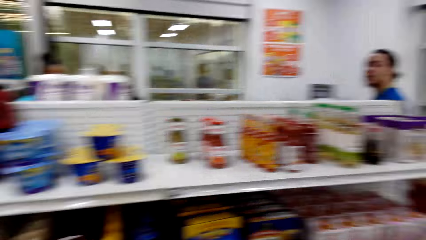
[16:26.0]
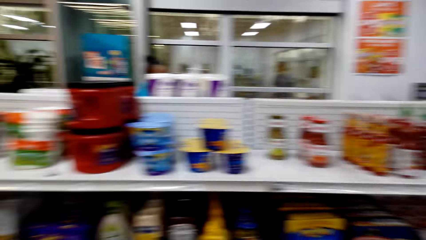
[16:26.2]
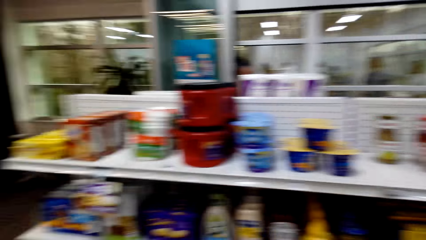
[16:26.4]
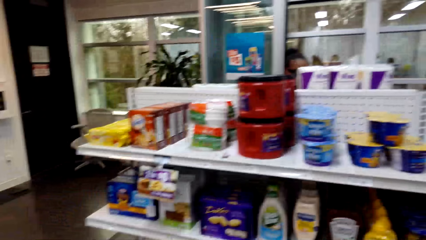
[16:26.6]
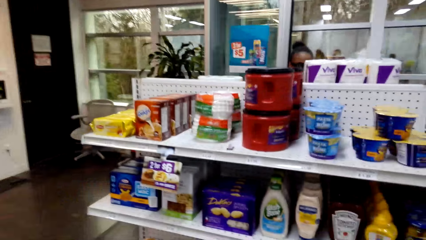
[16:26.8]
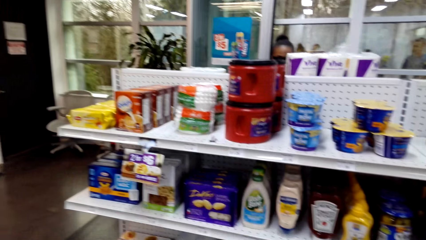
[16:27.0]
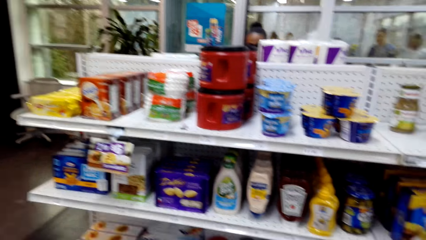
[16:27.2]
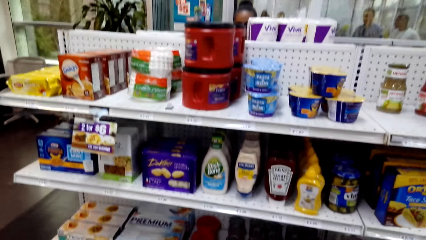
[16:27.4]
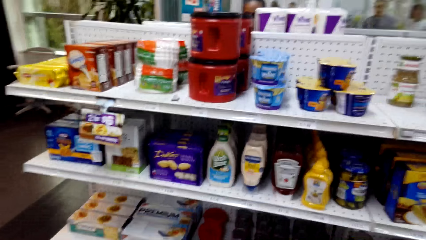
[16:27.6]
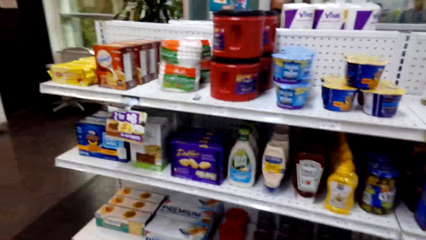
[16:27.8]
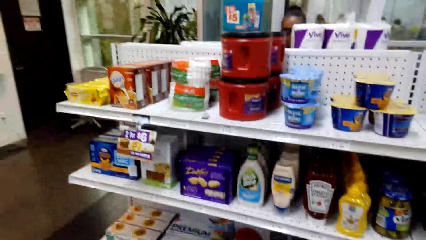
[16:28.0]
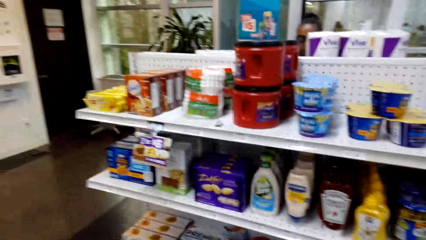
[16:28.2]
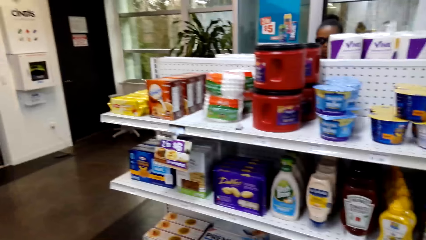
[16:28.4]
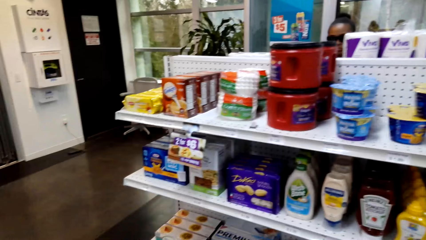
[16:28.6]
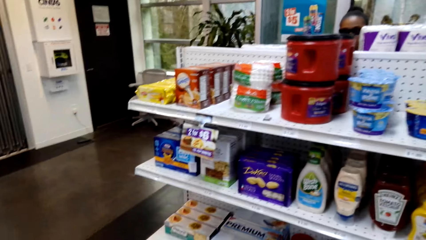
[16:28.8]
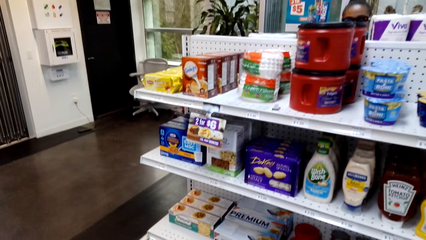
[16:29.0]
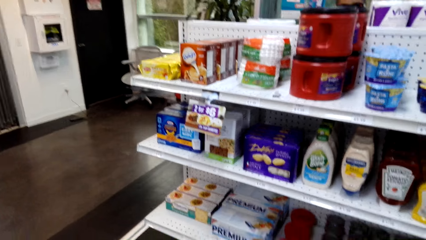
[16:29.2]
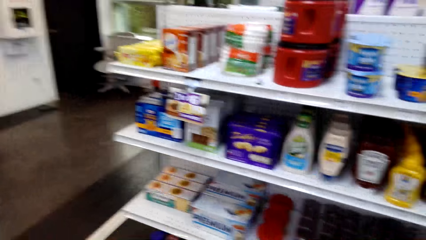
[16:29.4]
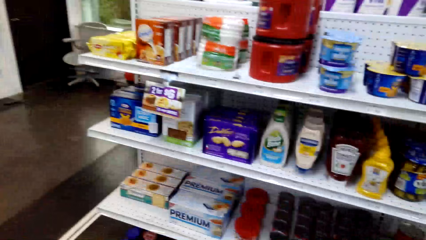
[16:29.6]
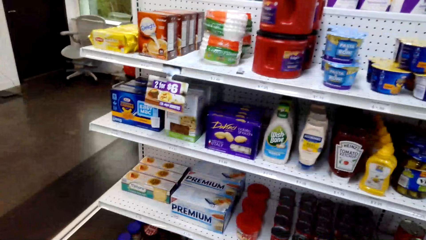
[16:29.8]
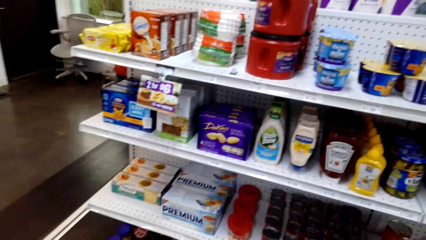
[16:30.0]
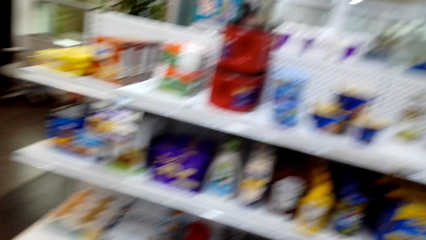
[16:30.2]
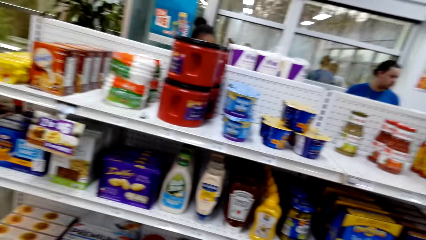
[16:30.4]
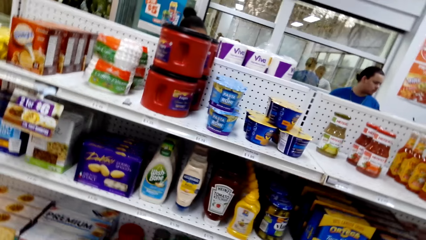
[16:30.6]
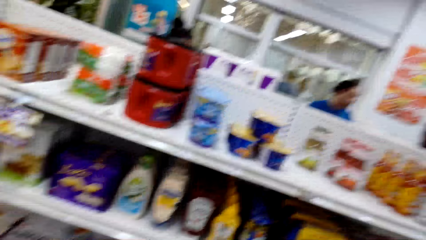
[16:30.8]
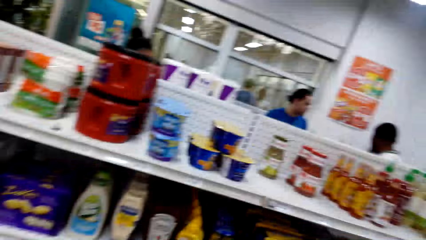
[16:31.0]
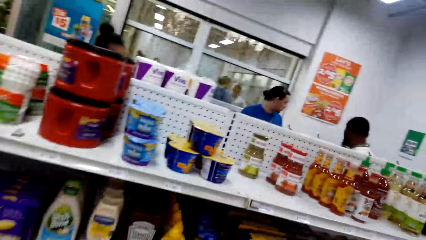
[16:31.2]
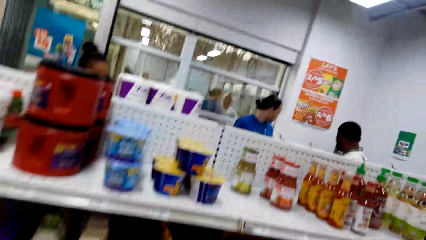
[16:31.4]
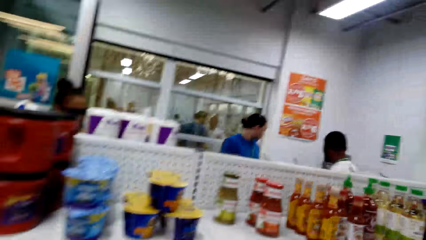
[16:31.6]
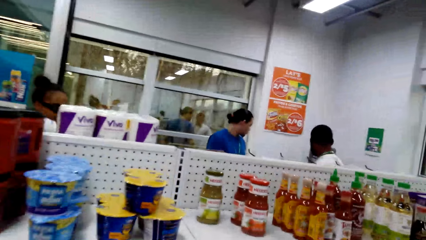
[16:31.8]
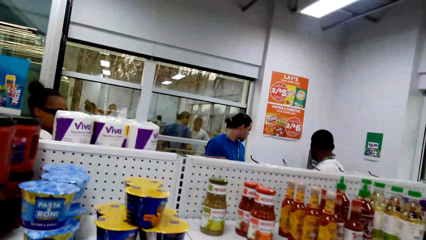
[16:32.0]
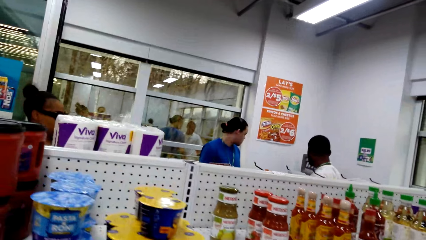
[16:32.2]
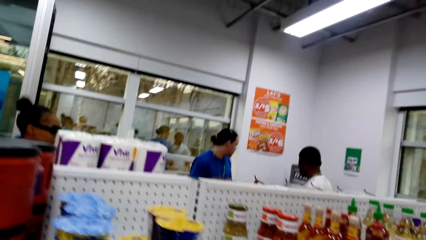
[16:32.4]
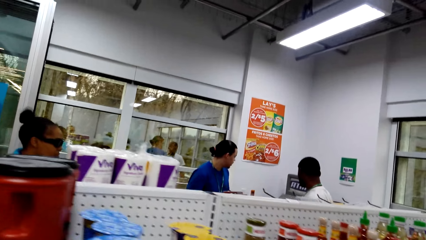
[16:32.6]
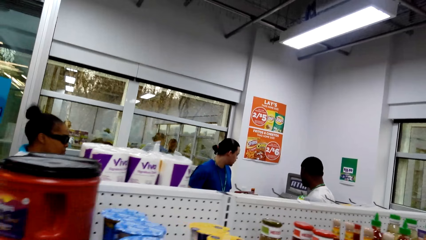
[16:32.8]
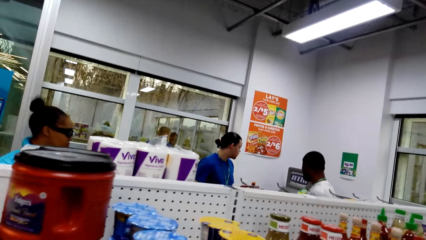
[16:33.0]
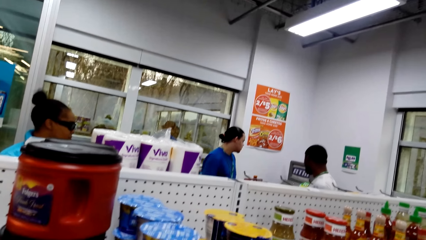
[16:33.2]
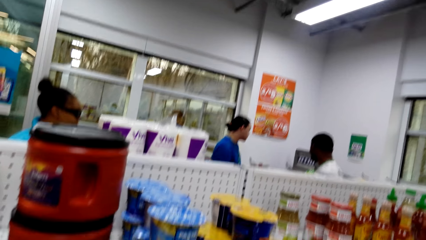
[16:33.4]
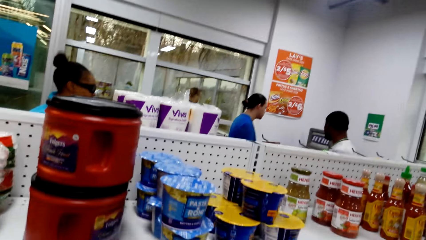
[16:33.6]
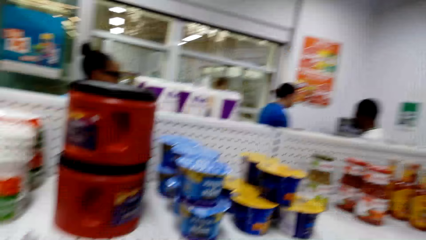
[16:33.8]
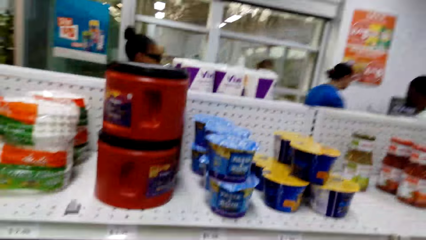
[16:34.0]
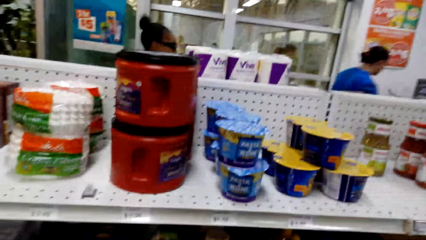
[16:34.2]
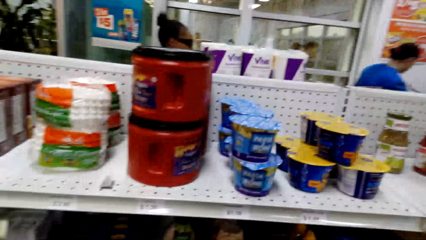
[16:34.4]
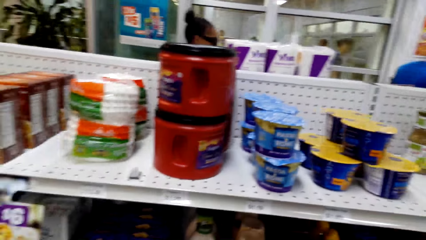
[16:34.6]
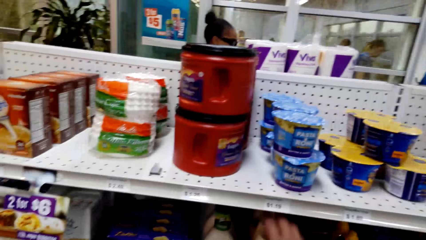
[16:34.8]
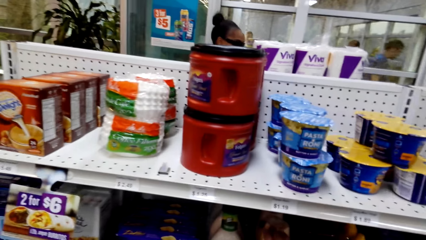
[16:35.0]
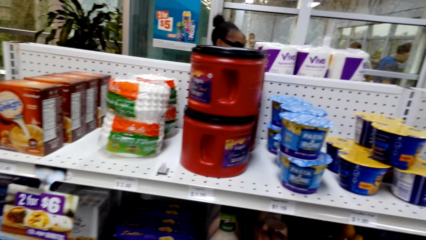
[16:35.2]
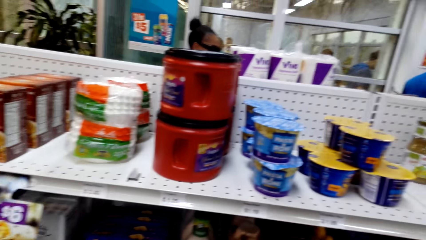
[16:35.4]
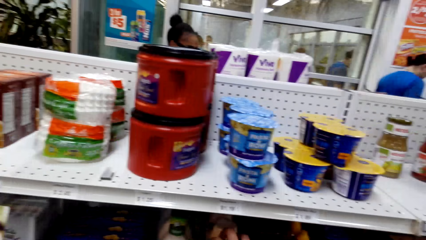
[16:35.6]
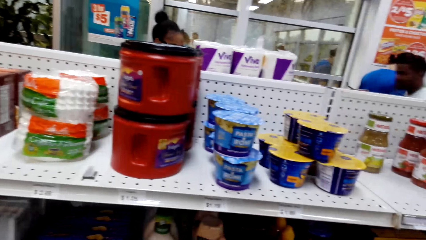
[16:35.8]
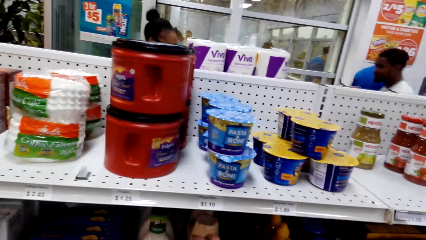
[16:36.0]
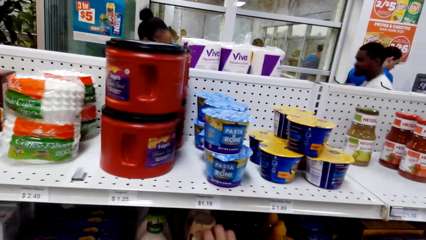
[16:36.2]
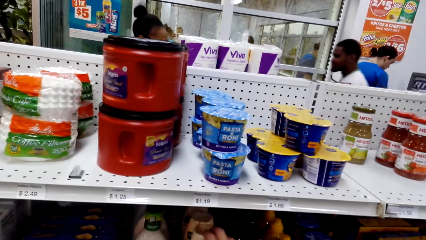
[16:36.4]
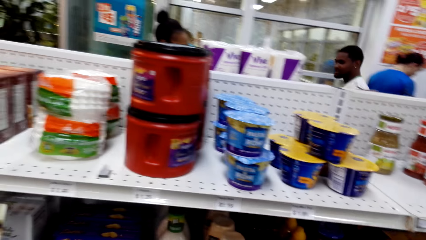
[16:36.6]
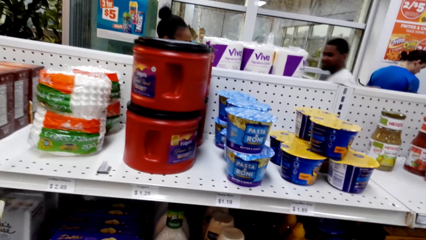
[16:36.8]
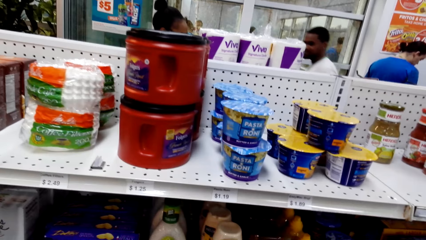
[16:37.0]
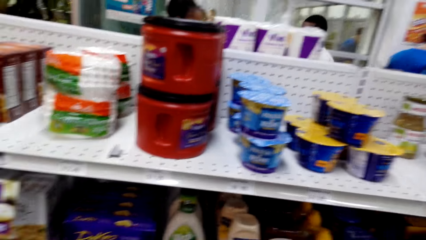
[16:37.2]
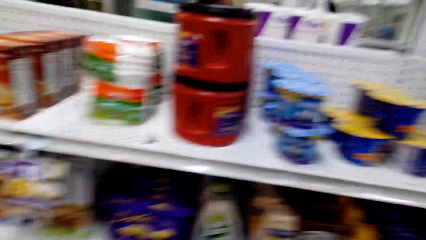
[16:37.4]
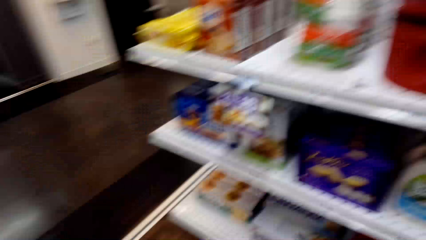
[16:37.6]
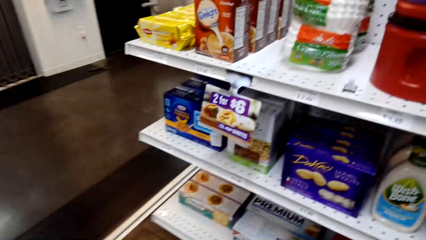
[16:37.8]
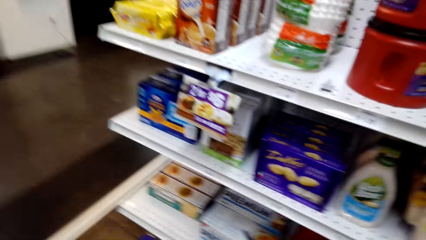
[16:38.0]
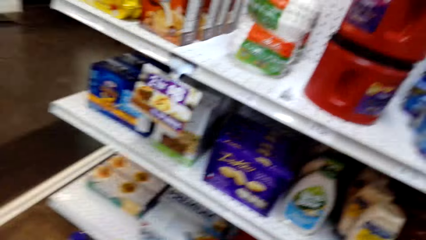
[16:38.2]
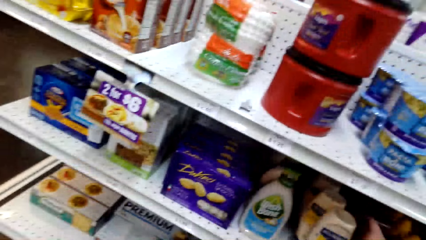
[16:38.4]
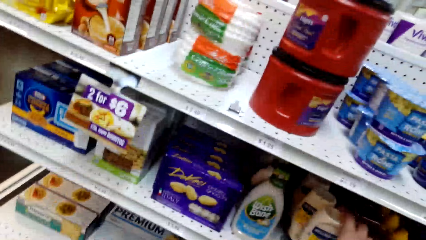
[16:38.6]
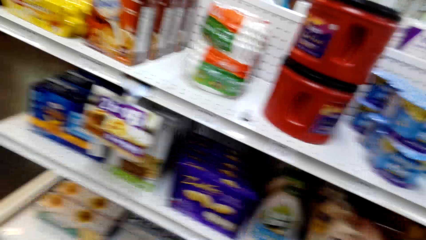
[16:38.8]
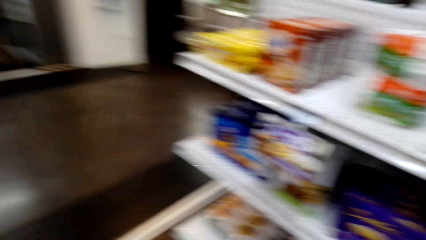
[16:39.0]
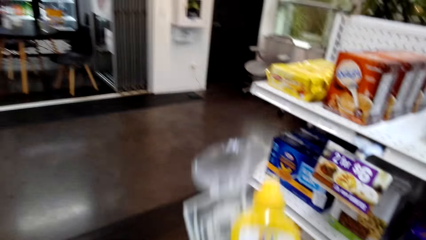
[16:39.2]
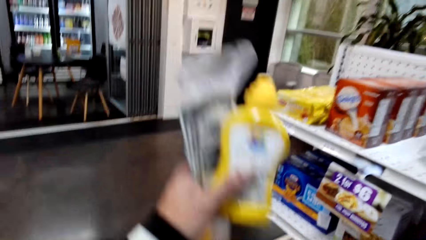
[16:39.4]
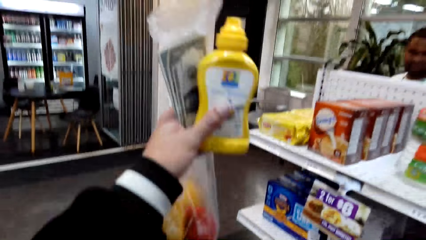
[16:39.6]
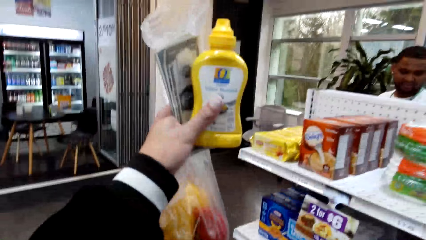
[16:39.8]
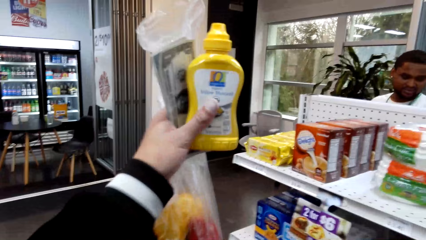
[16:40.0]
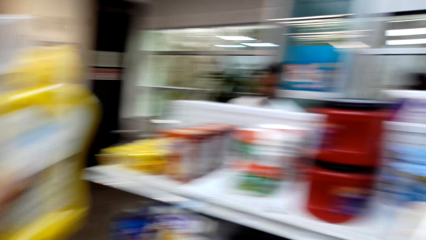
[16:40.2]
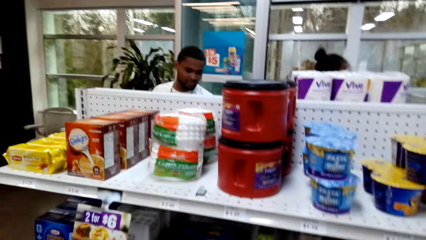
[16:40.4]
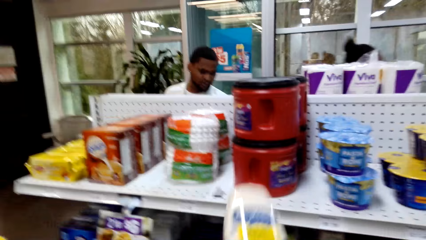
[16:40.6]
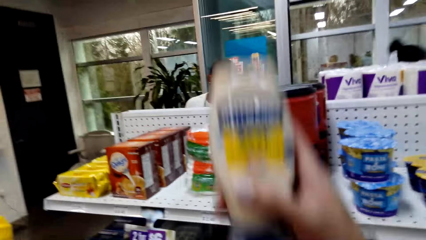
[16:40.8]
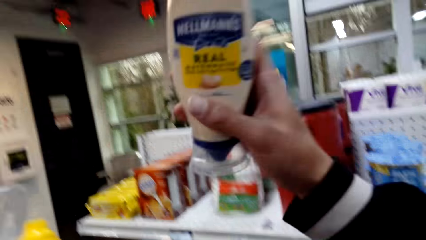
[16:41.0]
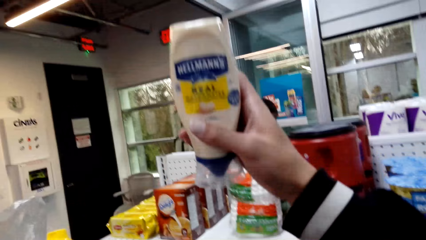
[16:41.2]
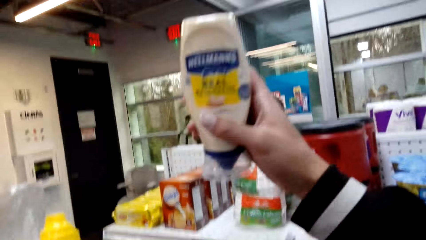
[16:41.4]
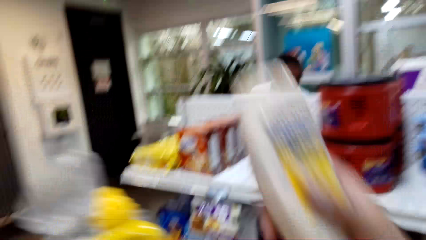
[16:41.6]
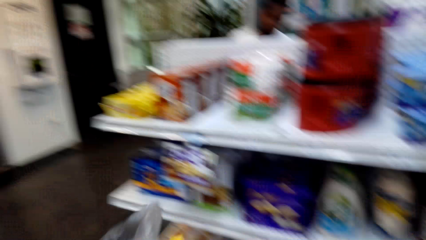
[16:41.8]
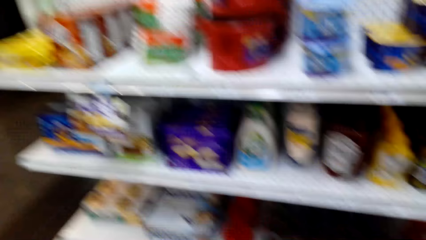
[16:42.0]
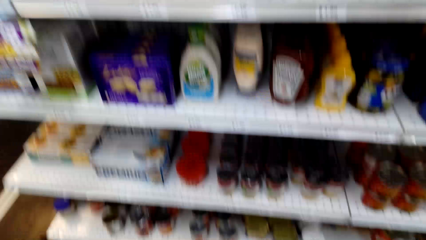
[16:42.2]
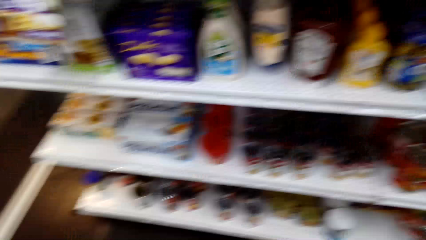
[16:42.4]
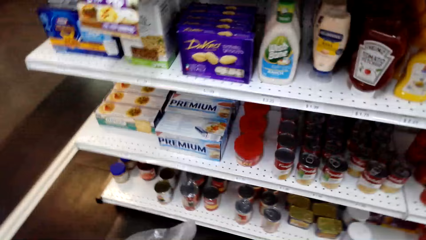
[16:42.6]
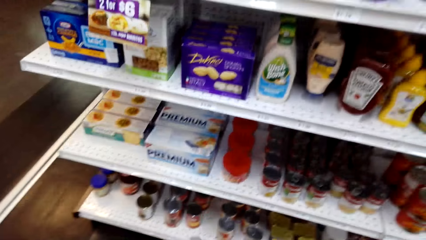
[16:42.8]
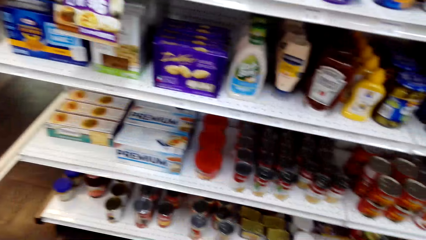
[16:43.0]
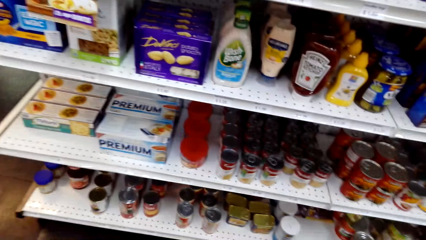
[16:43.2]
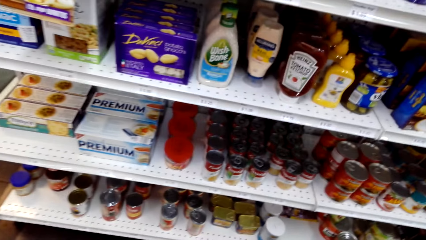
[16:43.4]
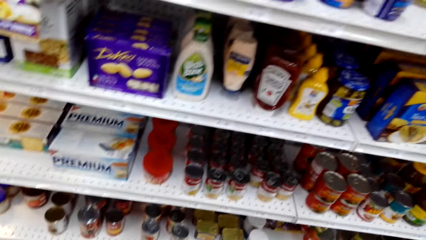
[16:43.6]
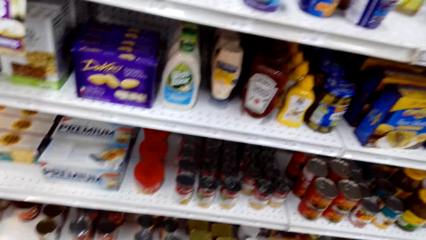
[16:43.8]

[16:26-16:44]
The camera wearer looks around. He looks at the can. He lifts up his hand. He lifts items.
